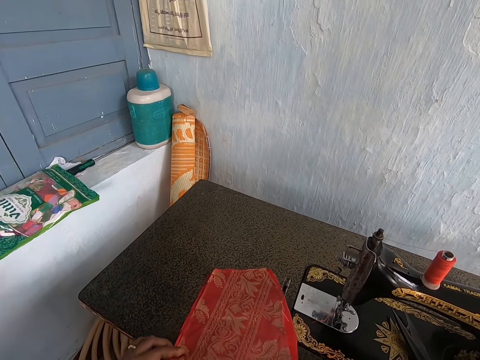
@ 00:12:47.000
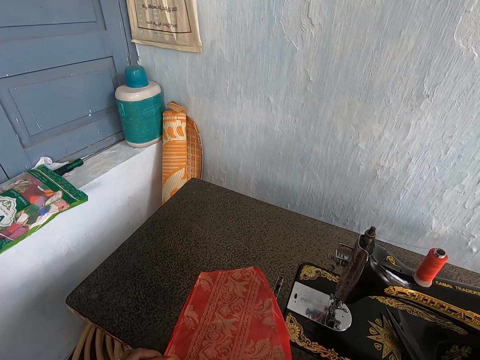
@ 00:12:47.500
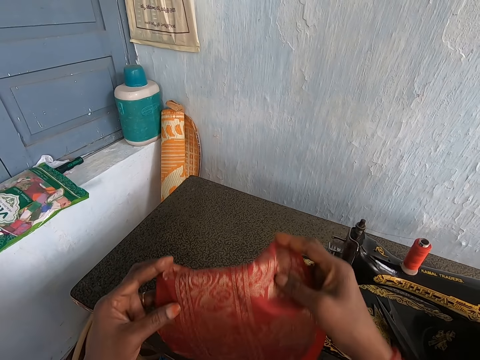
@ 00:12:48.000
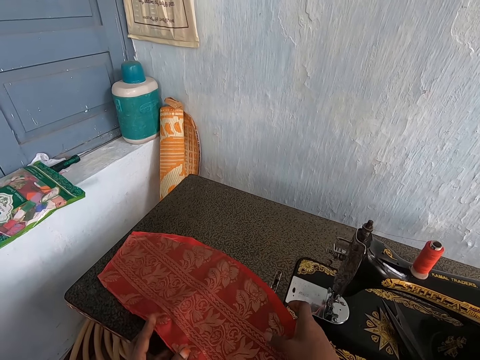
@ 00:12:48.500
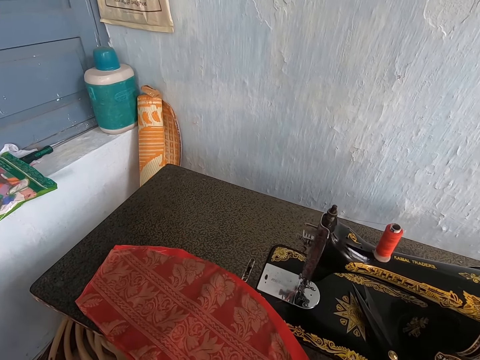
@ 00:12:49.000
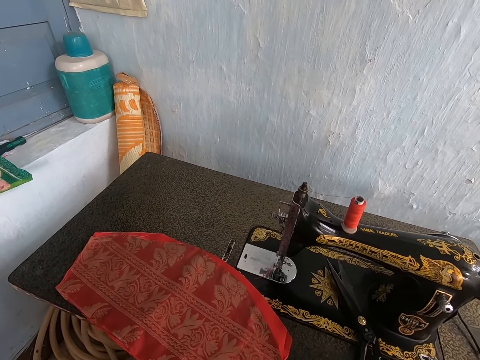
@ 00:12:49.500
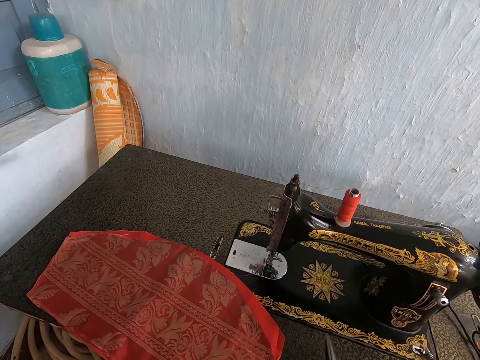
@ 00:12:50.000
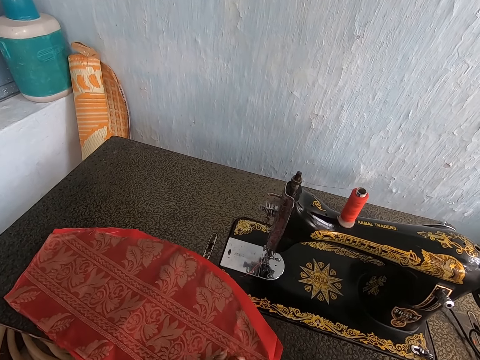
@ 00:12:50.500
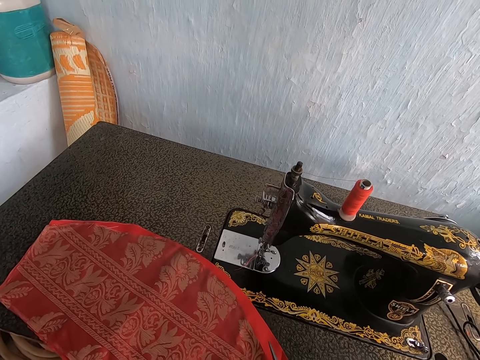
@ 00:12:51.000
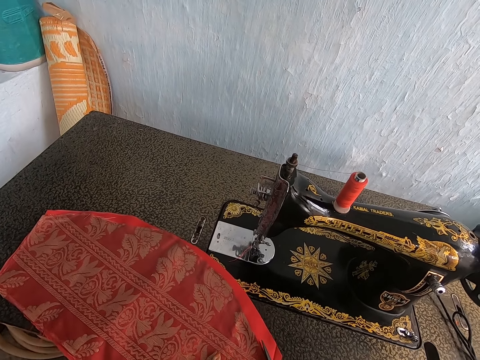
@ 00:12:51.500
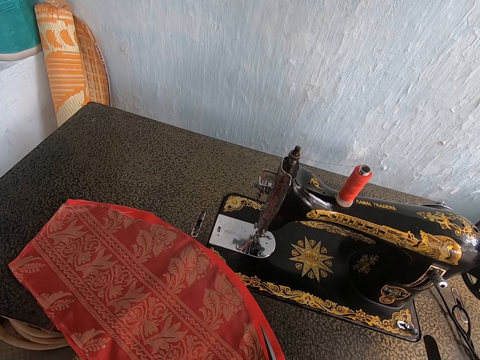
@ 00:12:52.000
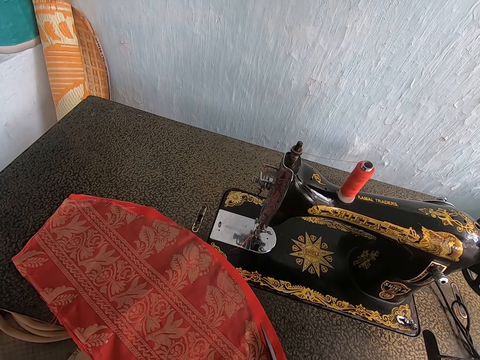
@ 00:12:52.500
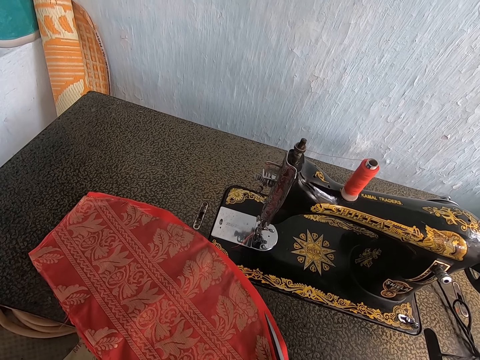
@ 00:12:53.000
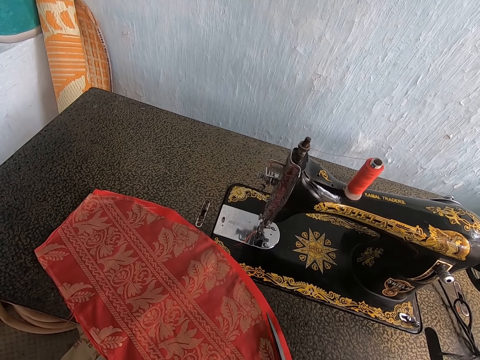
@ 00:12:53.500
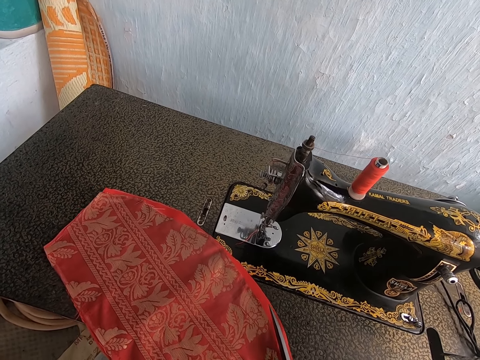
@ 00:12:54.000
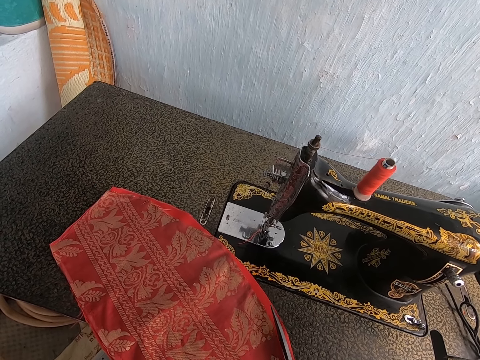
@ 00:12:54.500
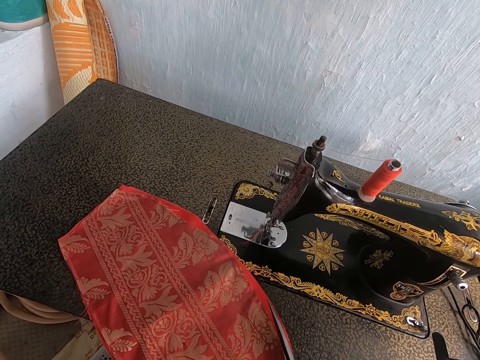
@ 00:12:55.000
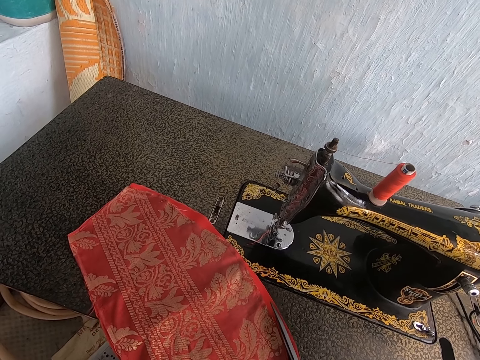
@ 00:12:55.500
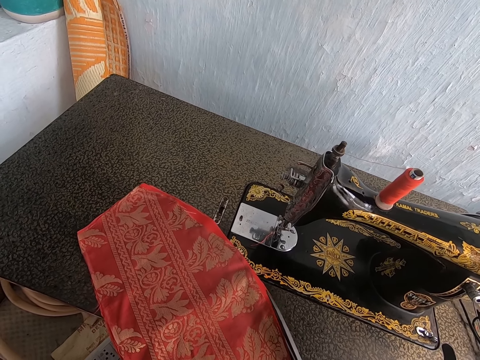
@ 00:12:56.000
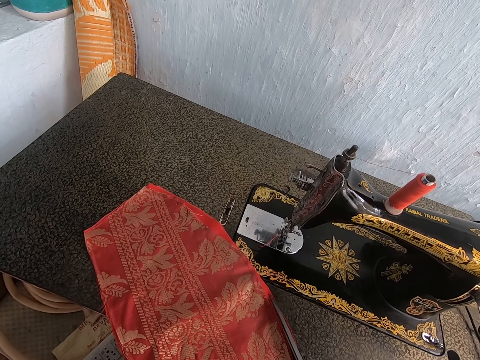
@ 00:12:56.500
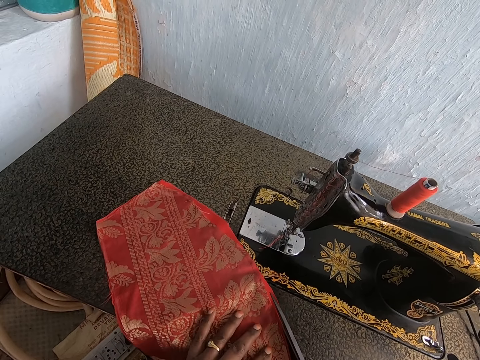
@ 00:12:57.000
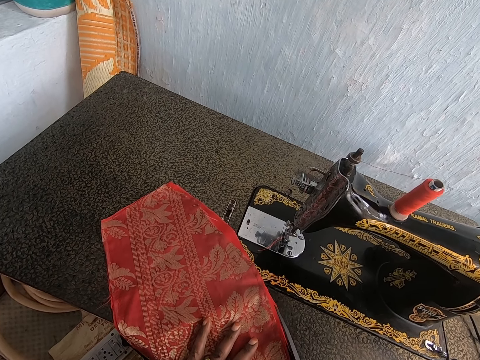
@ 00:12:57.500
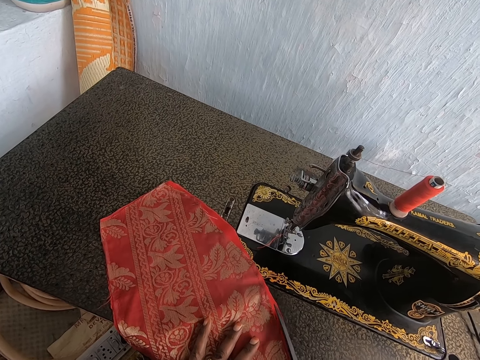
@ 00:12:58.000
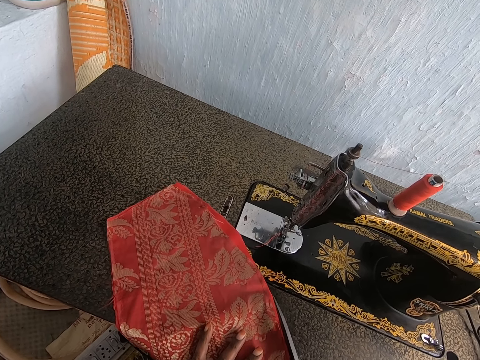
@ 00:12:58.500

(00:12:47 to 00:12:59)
The camera wearer places the red cloth and wine cloth on the sewing machine cabinet with her hands. She picks up materials and puts down material. She picks the pair of scissors from the sewing machine cabinet with her right hand. She cuts a part of the red cloth and wine cloth with the pair of scissors in her right hand.

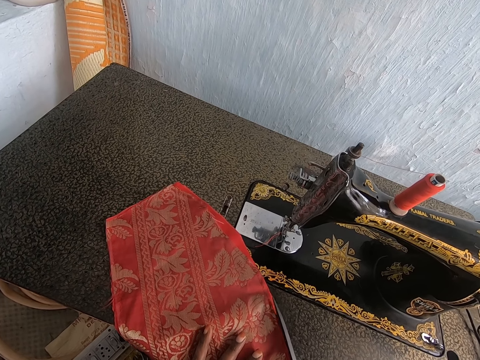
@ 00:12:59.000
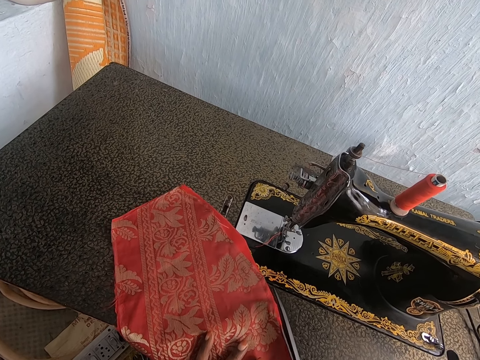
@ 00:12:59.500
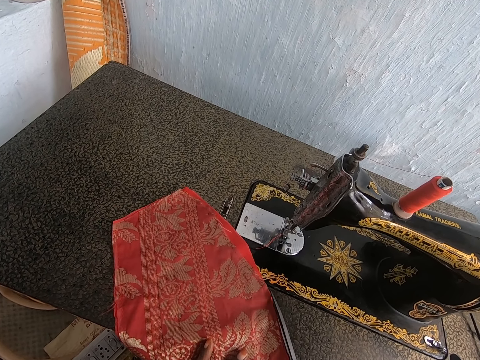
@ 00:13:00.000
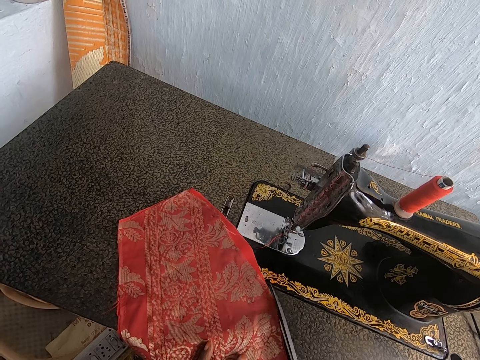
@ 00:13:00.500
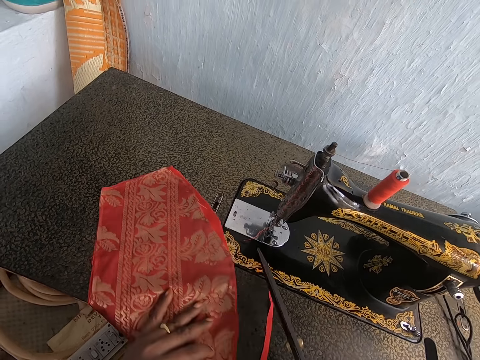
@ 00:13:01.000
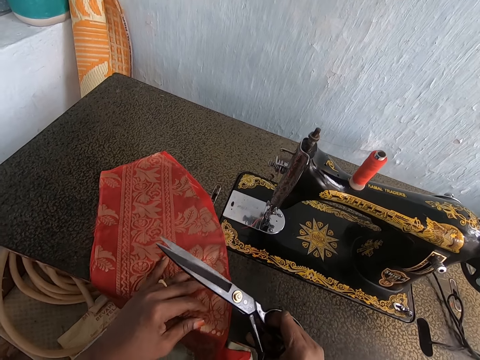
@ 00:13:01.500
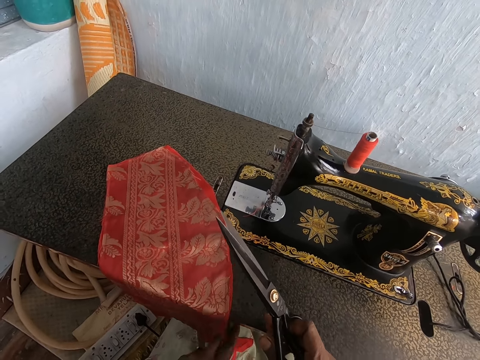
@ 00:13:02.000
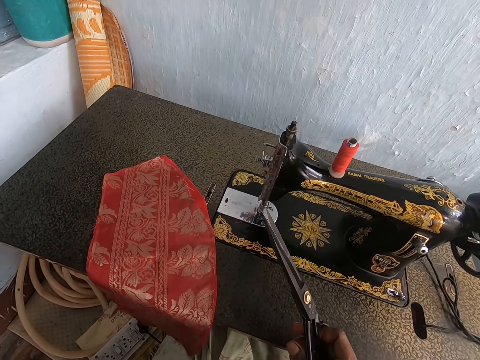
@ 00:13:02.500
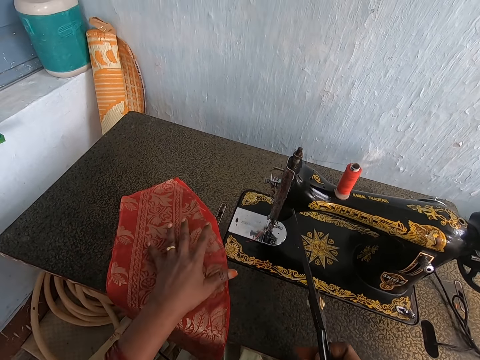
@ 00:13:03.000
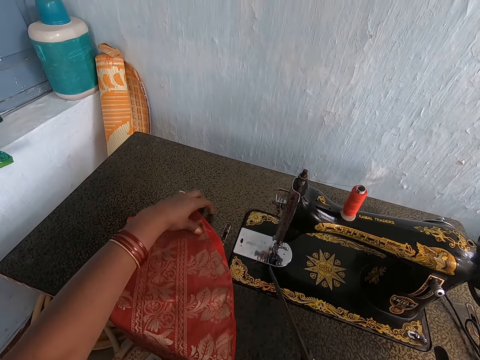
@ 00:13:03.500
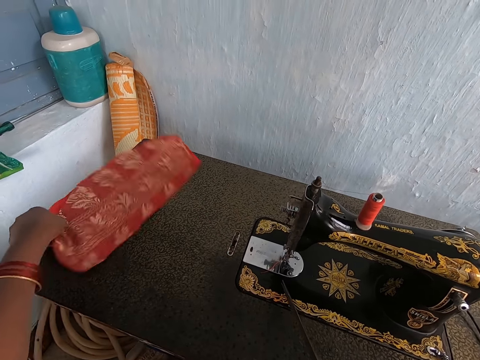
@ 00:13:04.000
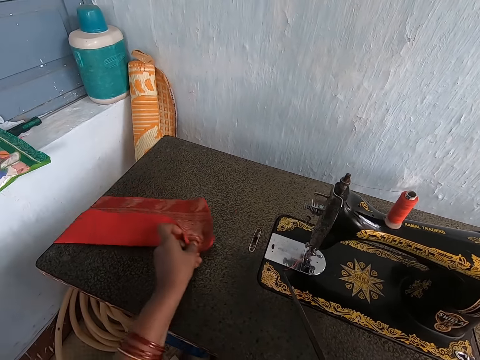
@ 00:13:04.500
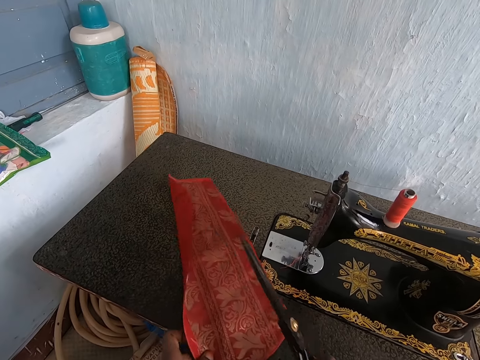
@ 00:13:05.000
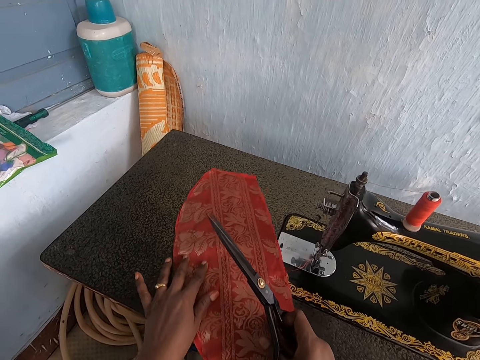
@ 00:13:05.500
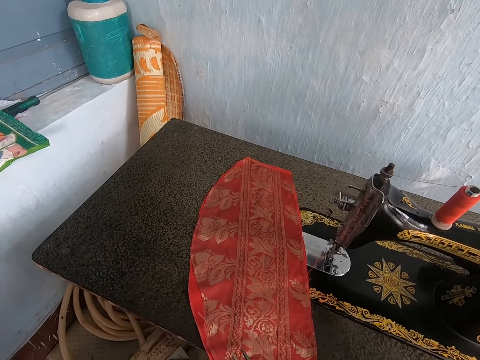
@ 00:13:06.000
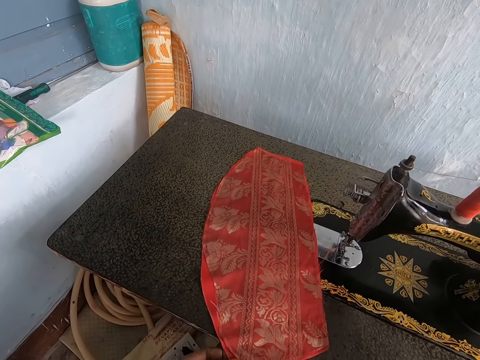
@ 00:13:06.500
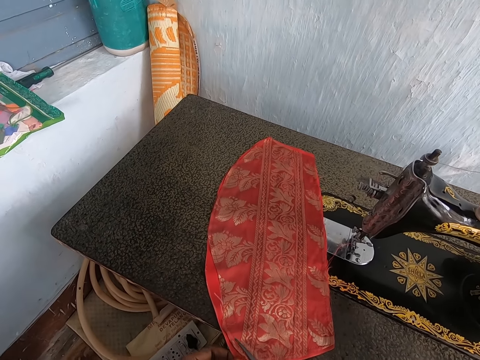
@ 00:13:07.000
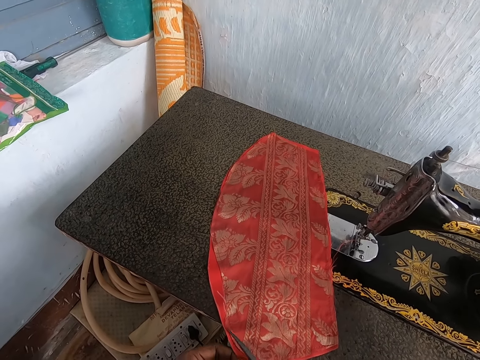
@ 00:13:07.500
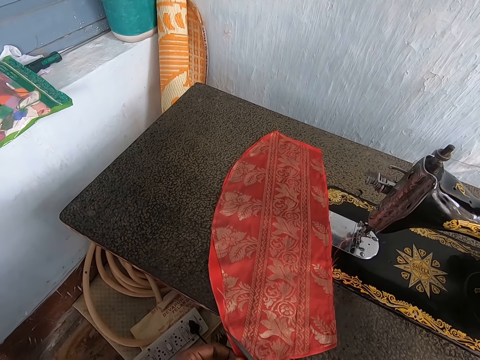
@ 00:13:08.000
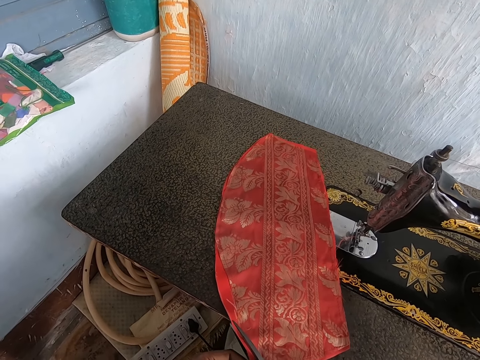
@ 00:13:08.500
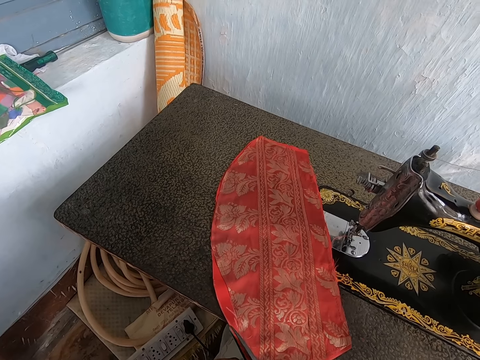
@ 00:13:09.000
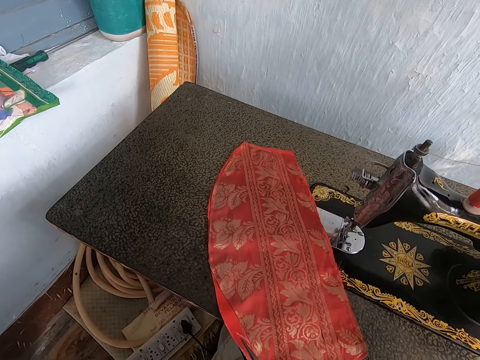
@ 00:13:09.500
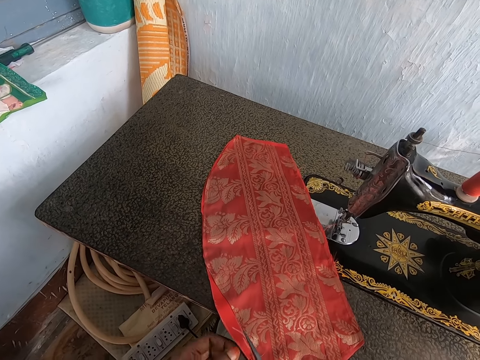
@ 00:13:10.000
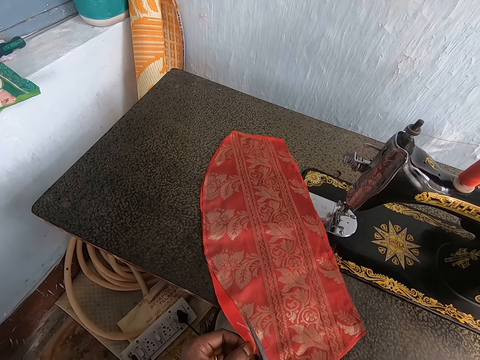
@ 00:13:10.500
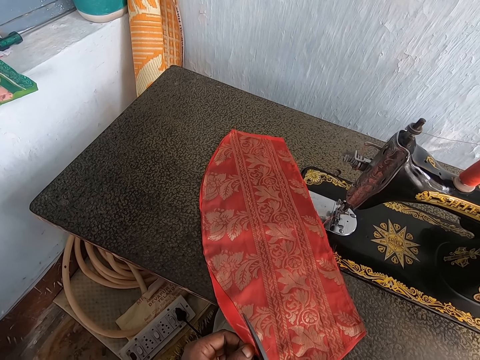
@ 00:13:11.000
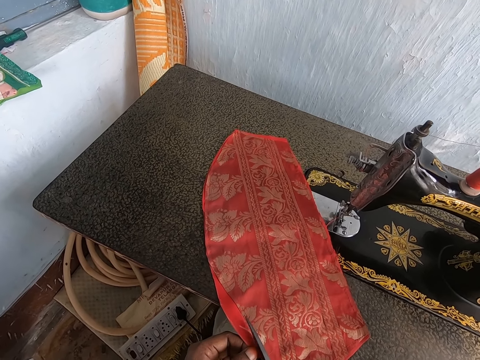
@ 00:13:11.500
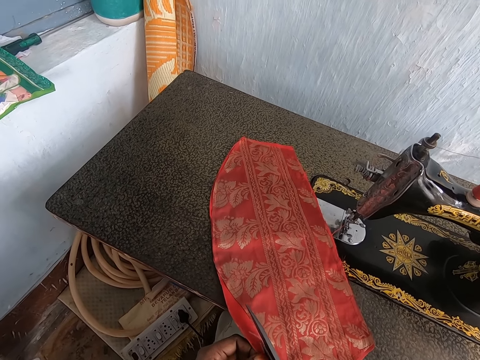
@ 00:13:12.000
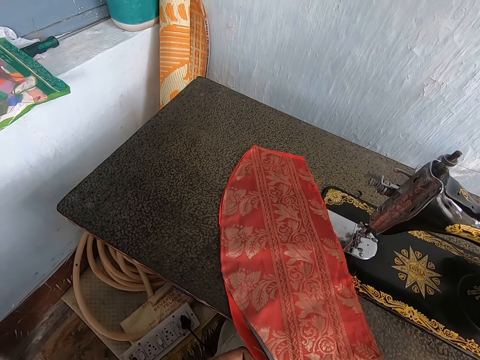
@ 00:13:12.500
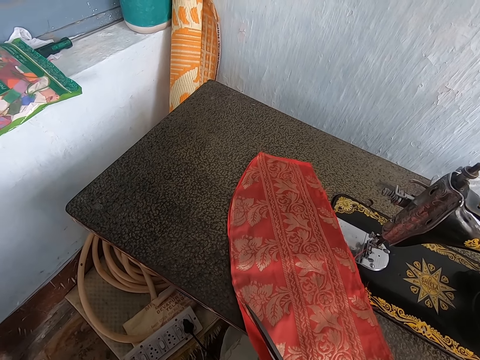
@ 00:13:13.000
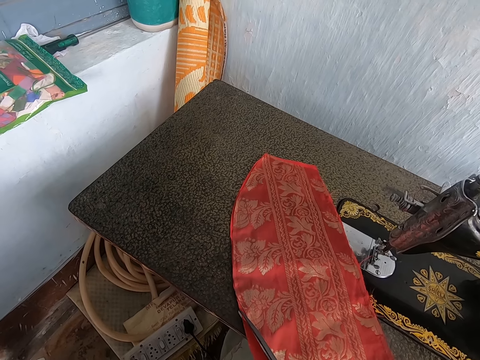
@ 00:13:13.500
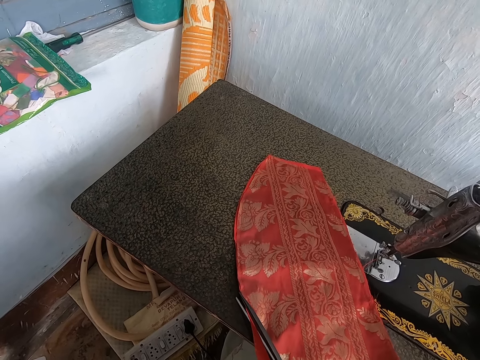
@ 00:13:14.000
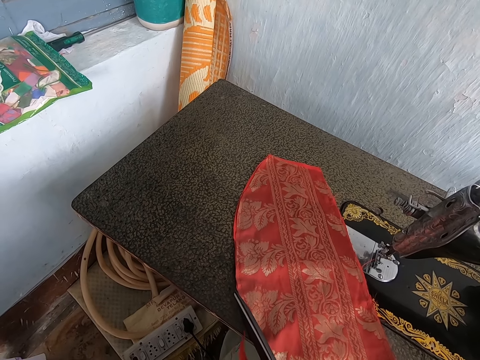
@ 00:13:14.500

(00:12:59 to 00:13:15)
The camera wearer adjusts the red cloth and wine cloth with her hands. She moves materials. She cuts part of the red cloth and wine cloth with the pair of scissors in her right hand.
